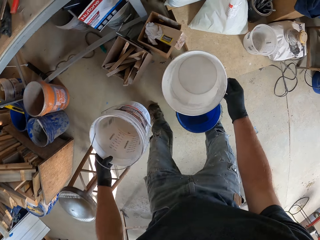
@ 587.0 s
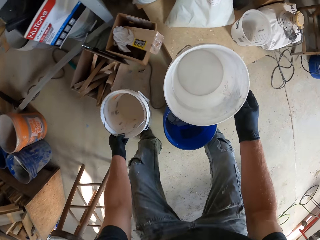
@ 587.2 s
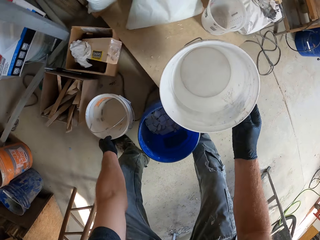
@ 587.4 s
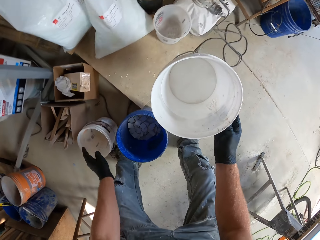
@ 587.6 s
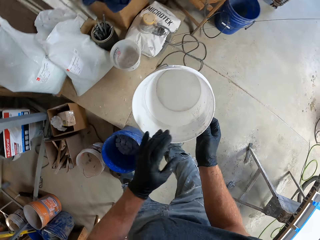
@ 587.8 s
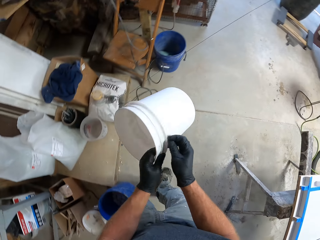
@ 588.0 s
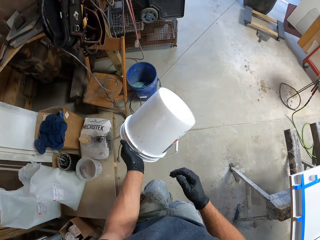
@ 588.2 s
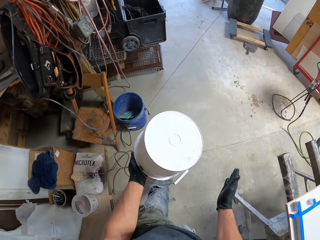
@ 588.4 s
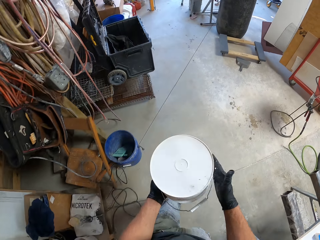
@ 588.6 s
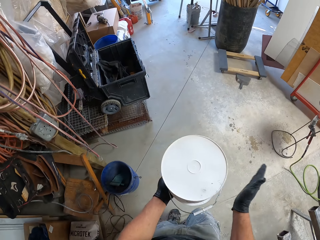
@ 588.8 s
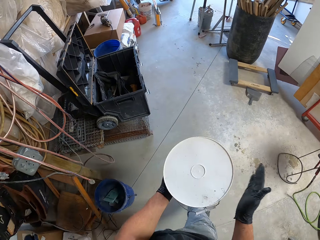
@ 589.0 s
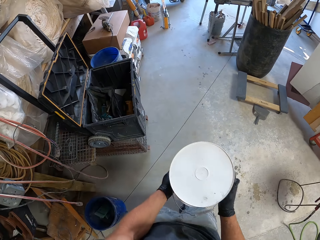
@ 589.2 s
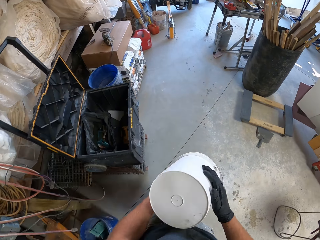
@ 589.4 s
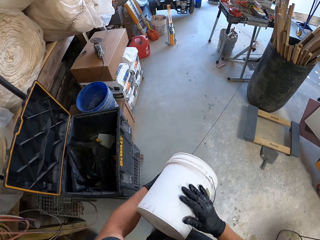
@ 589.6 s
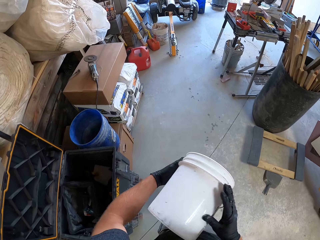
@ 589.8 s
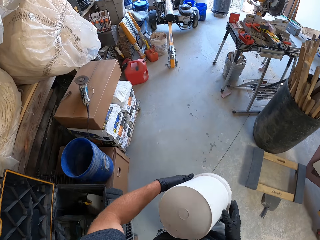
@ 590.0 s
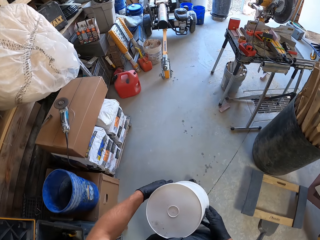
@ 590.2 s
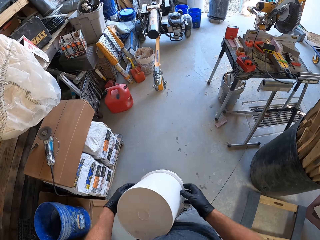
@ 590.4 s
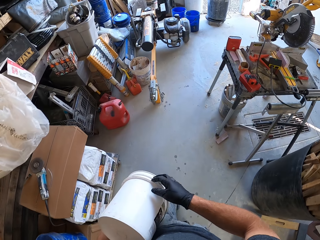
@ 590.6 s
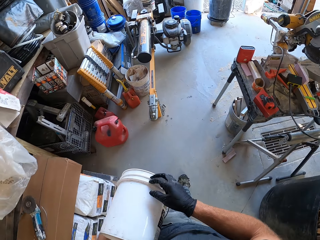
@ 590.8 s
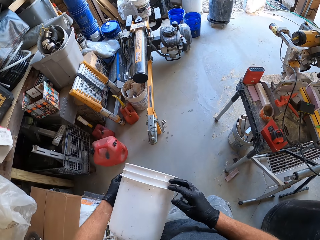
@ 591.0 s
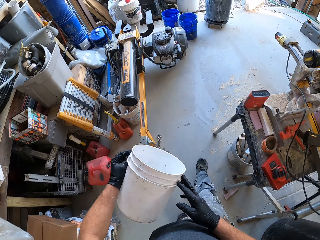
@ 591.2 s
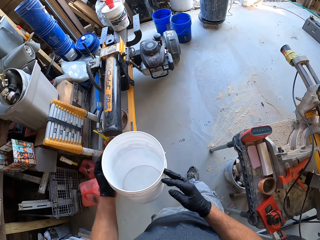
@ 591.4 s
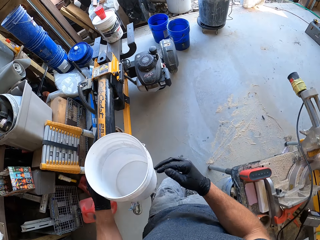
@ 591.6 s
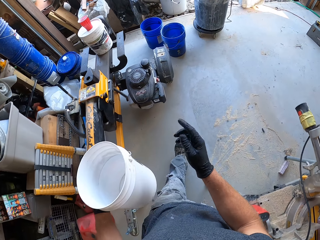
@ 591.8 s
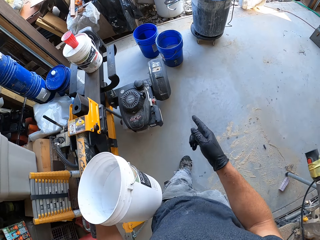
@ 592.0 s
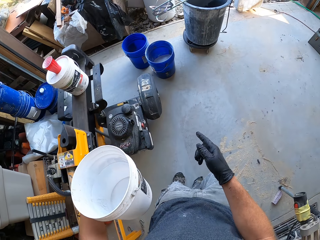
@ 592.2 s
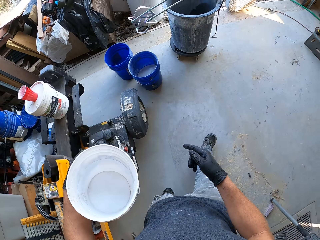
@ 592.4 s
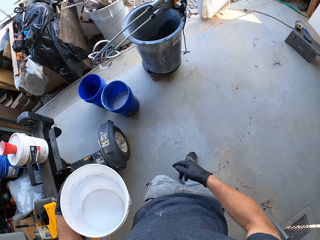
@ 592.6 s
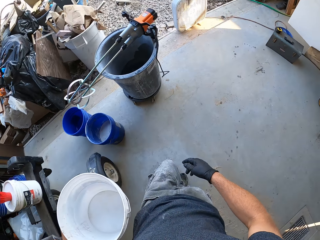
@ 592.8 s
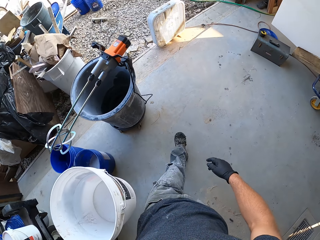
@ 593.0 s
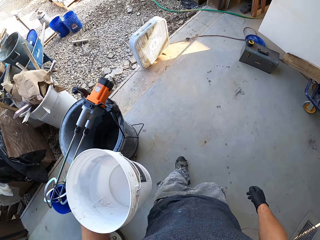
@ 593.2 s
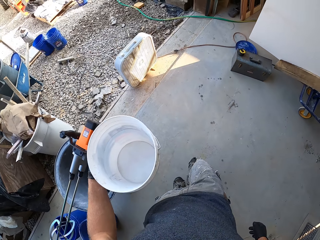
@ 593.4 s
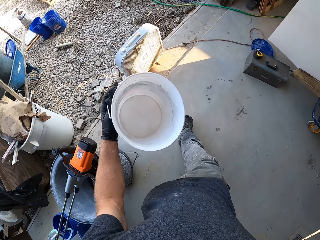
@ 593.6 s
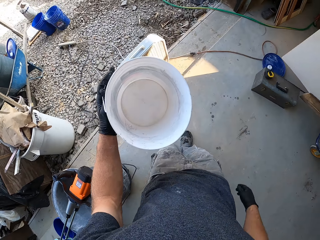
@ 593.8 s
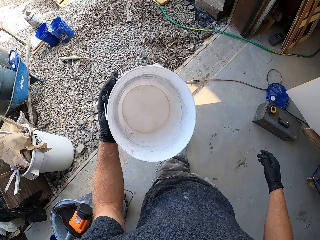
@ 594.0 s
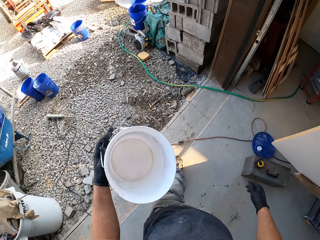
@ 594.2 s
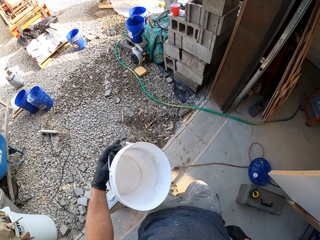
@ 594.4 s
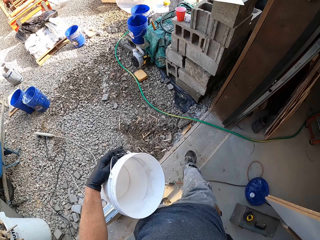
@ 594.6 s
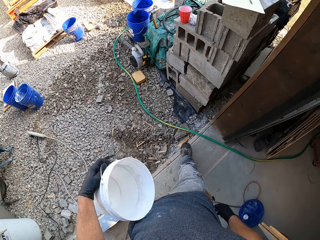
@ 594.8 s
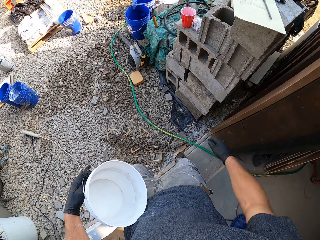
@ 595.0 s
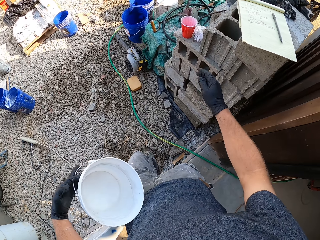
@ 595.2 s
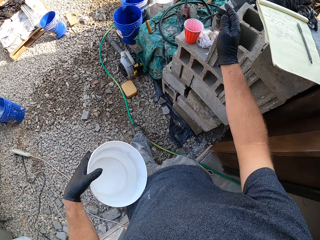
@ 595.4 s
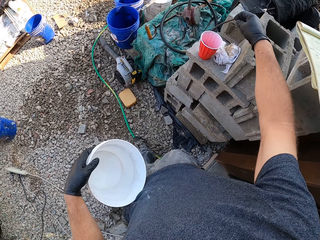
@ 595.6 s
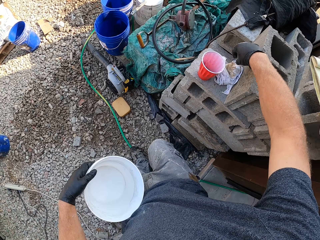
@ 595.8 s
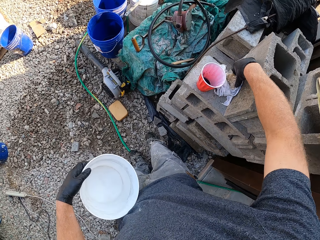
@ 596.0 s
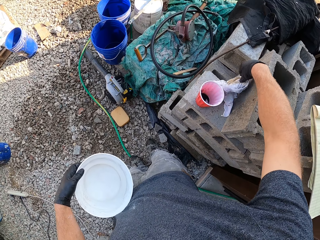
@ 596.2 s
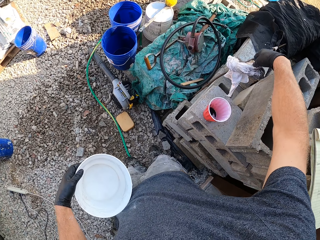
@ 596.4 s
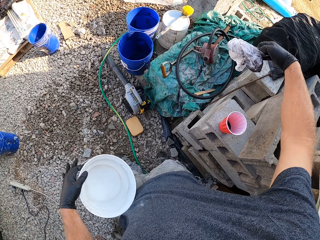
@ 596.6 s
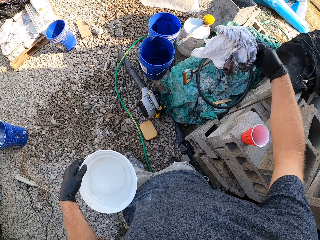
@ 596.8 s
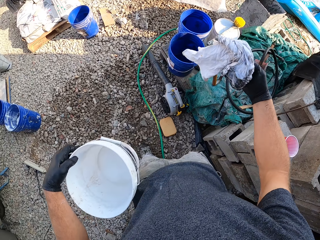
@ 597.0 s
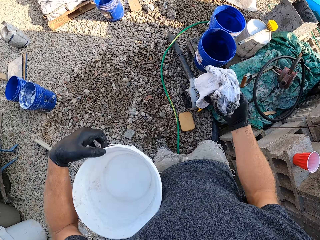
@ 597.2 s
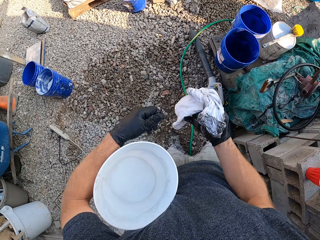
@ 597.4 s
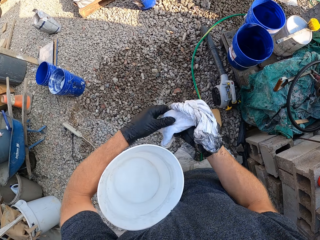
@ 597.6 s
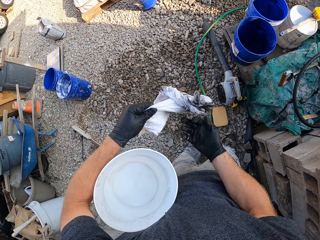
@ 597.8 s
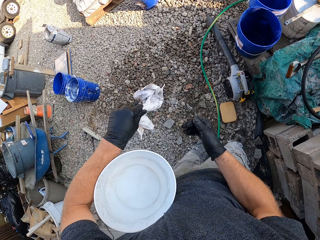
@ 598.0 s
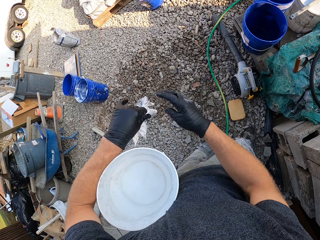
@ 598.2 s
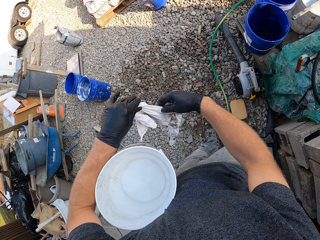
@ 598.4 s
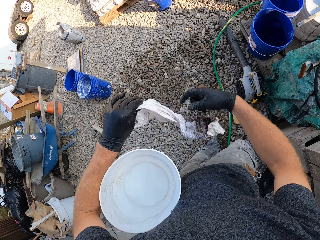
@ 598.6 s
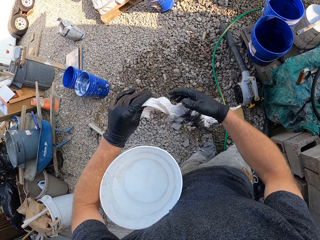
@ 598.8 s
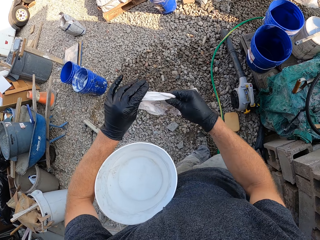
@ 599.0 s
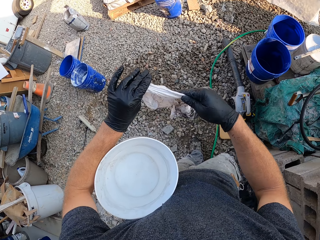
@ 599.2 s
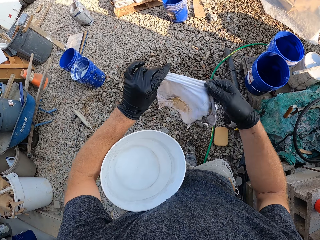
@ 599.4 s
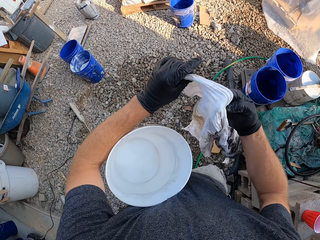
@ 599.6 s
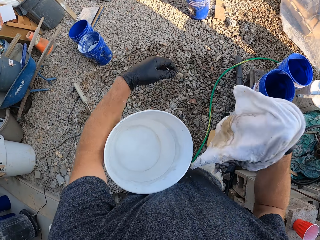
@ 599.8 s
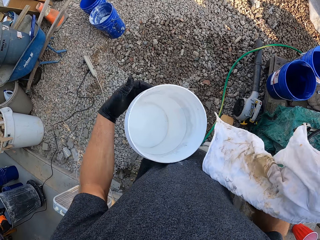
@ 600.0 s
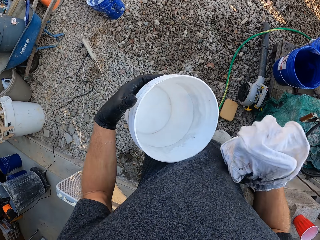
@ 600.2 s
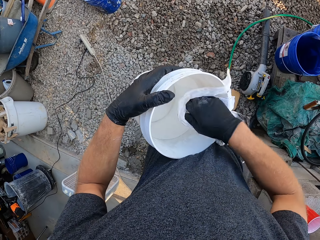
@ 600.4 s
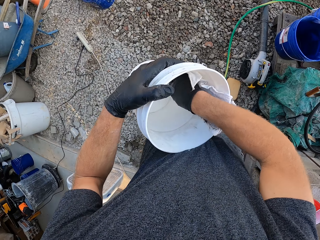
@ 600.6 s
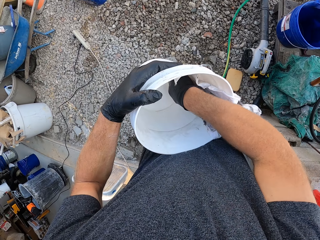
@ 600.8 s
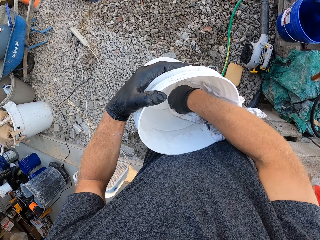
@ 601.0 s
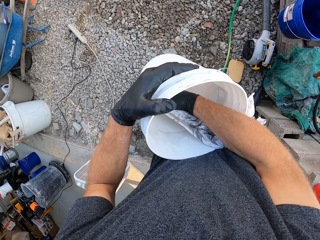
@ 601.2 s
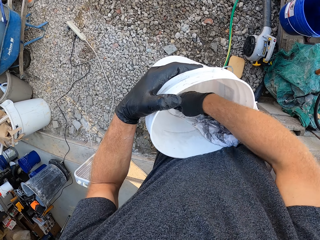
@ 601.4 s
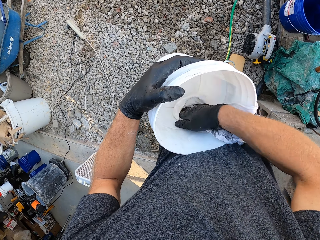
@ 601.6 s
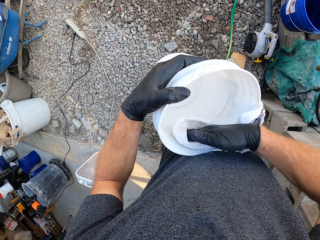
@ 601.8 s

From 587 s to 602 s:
The camera wearer drops the first white bucket on the ground. He walks to the front of the workshop. He hits the bucket with his right hand. He turns over the bucket. He makes a hand gesture. He picks up a handkerchief from the top of the bricks. He stretches the handkerchief. He wipes the bucket with the handkerchief.

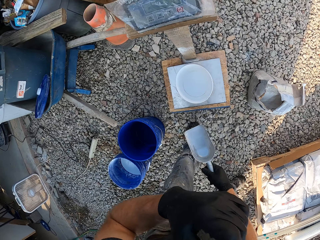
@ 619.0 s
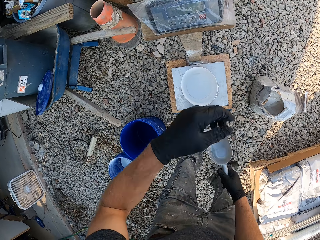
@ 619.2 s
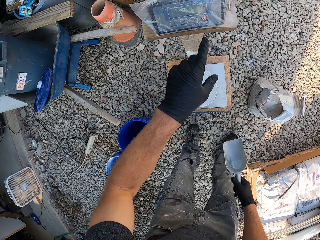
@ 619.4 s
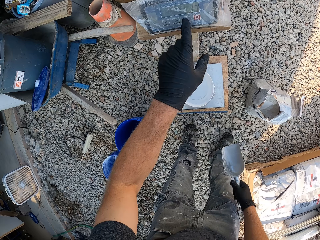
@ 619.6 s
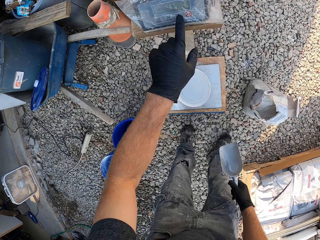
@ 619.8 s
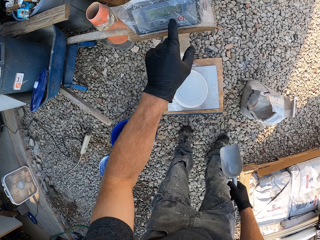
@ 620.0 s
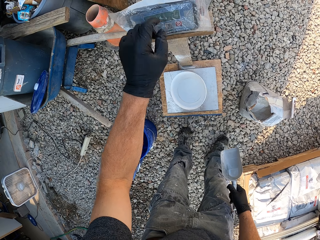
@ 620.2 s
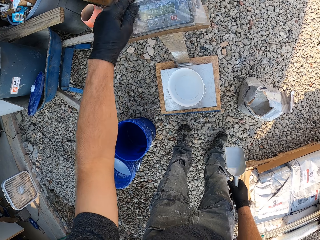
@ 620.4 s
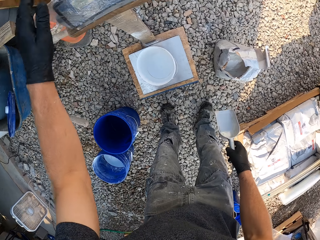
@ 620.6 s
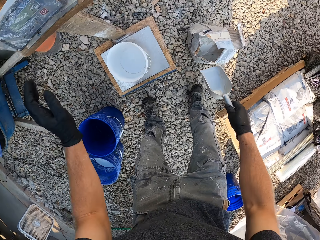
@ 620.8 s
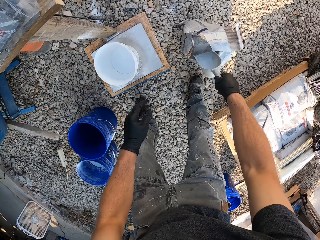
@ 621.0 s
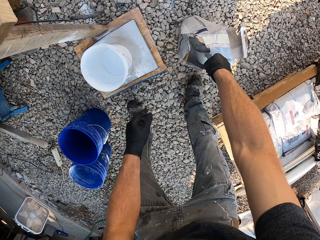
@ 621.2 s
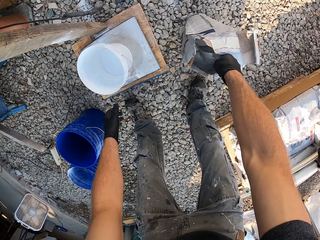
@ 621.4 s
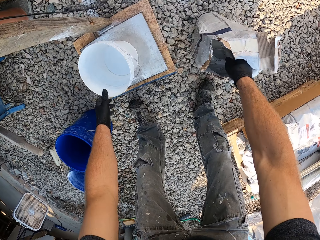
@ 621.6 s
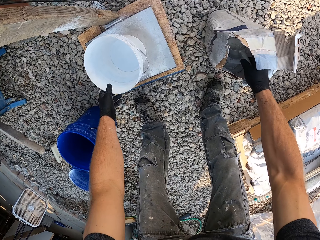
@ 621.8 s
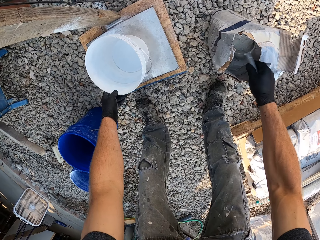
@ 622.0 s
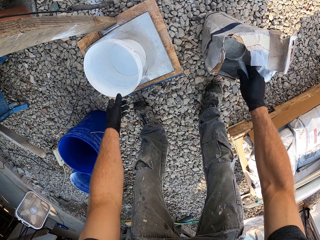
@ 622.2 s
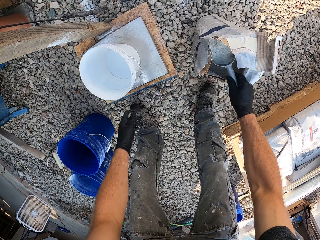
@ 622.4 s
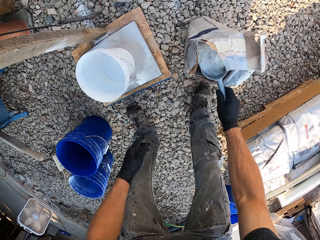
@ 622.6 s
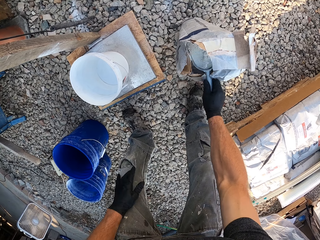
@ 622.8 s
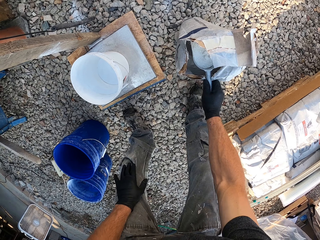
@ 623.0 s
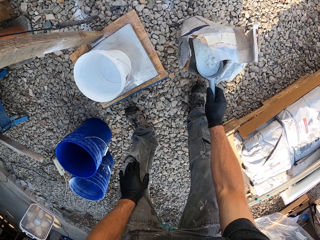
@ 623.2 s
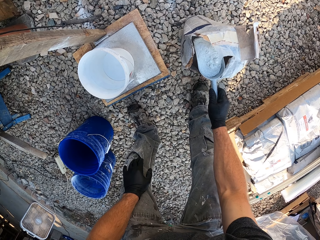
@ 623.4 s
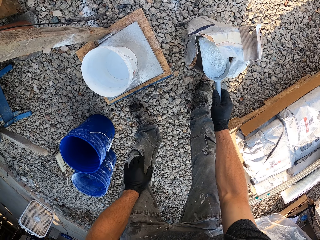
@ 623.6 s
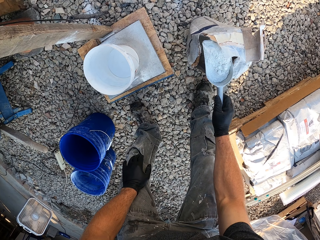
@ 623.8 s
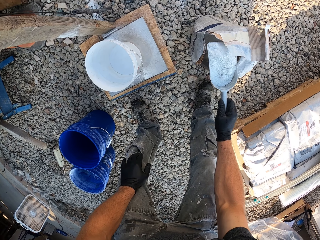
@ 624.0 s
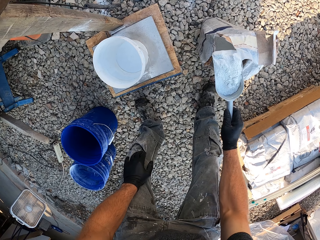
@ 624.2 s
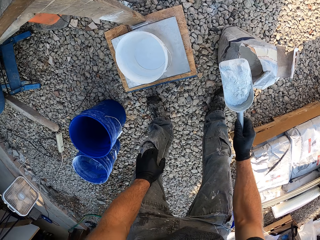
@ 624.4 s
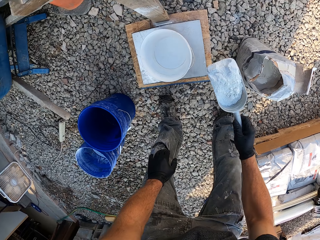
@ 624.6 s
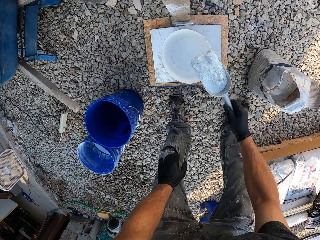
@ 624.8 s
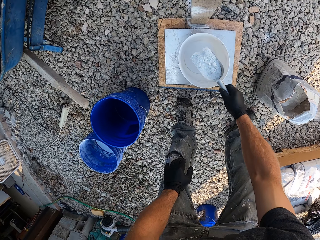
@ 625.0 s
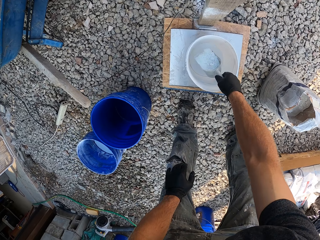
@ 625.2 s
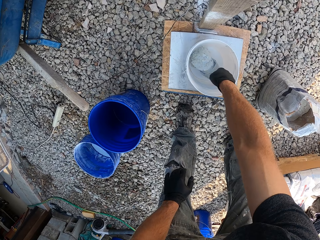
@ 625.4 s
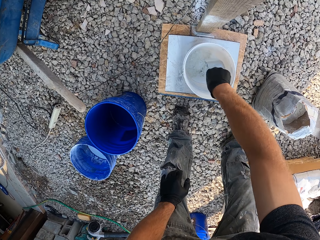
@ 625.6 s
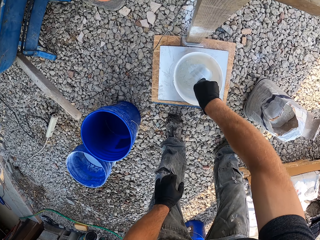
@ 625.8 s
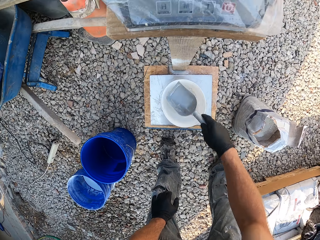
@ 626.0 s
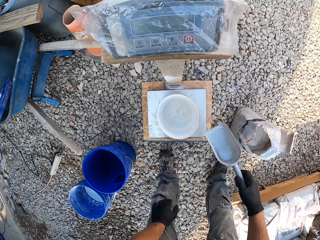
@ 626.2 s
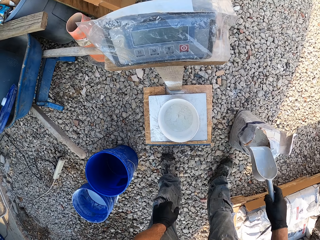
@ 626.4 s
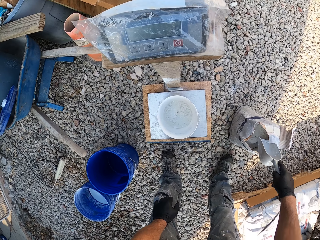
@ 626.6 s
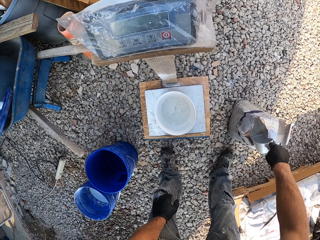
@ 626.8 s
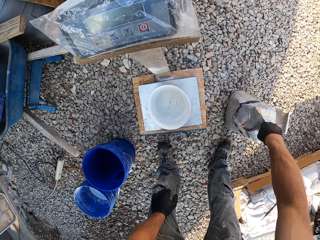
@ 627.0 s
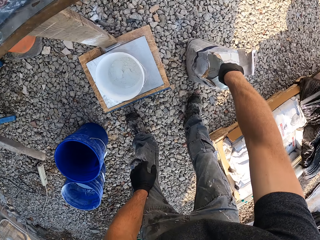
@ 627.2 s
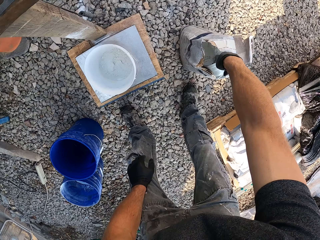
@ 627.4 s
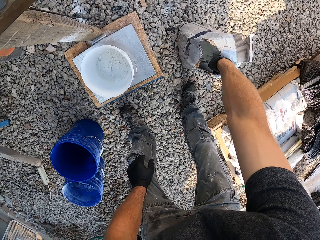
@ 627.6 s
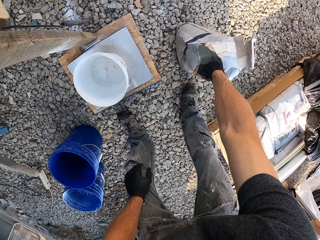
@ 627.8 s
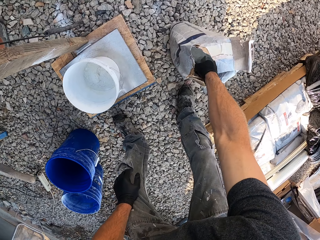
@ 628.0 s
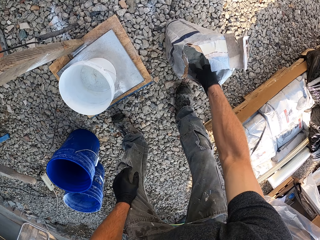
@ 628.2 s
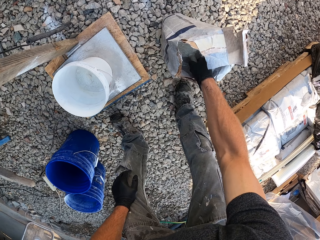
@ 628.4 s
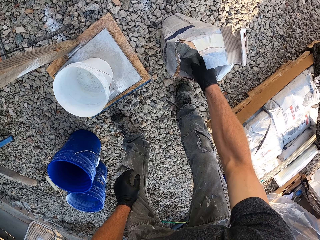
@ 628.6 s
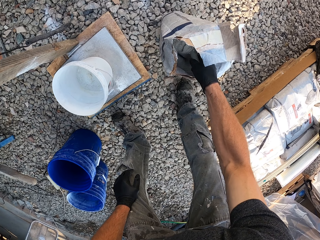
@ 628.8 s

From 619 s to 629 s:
The camera wearer takes the mortar scoop. He presses a button on the scale. He packs modified cement from the bag on the right of the scale. He touches the bucket on the scale. He holds his knee. He pours the cement into the bucket on the scale.
